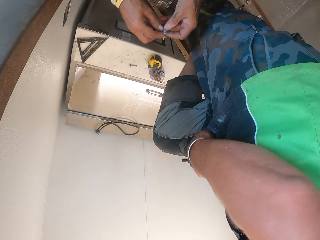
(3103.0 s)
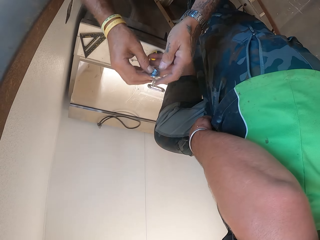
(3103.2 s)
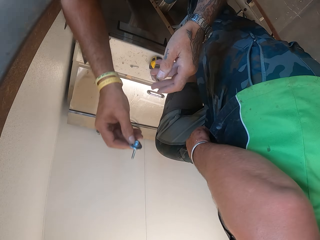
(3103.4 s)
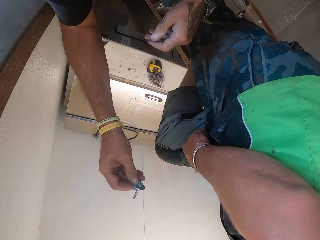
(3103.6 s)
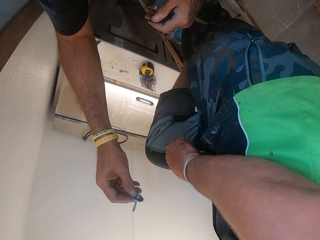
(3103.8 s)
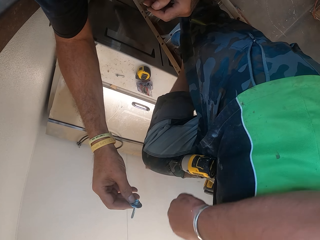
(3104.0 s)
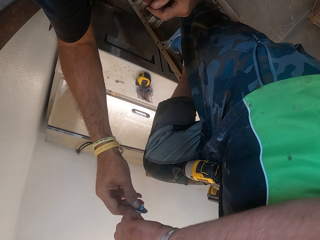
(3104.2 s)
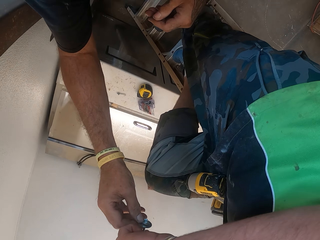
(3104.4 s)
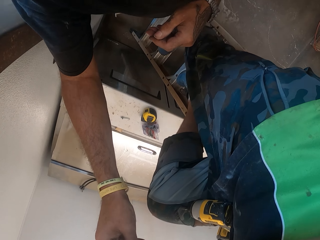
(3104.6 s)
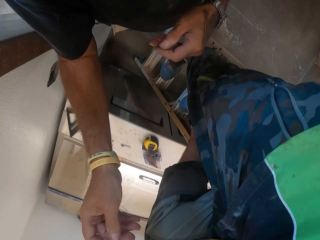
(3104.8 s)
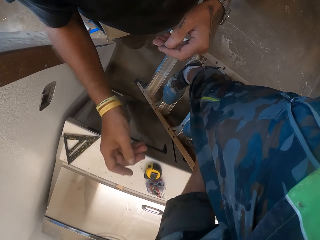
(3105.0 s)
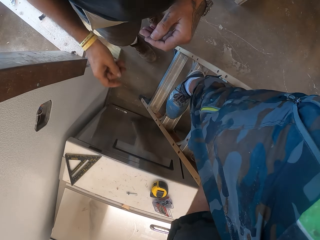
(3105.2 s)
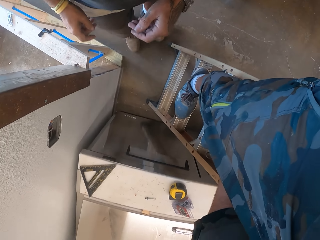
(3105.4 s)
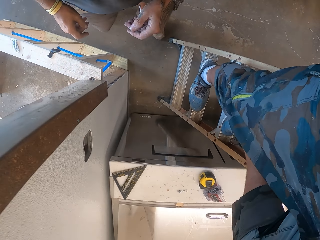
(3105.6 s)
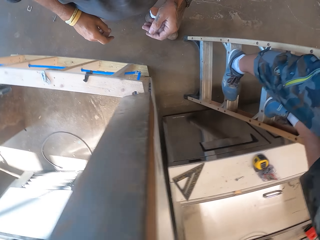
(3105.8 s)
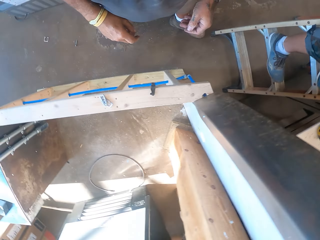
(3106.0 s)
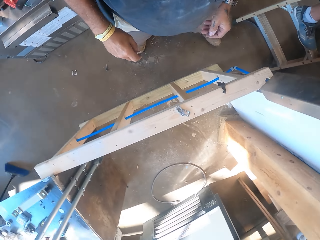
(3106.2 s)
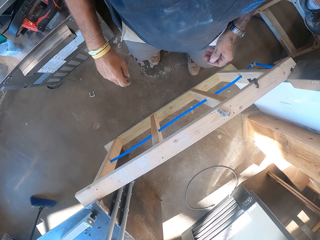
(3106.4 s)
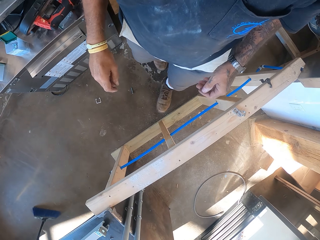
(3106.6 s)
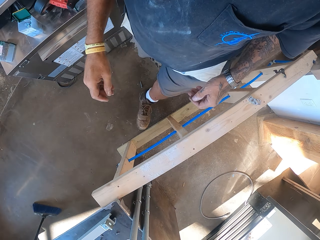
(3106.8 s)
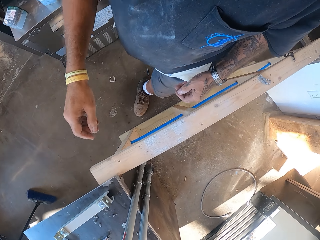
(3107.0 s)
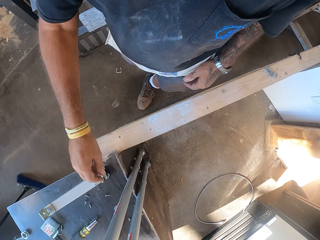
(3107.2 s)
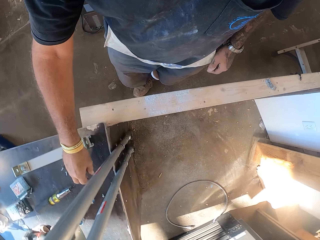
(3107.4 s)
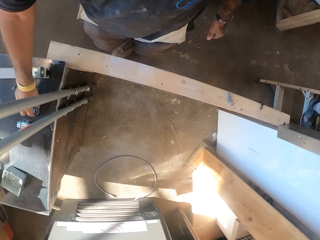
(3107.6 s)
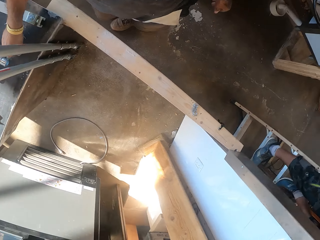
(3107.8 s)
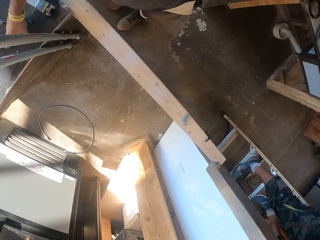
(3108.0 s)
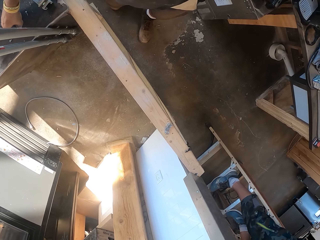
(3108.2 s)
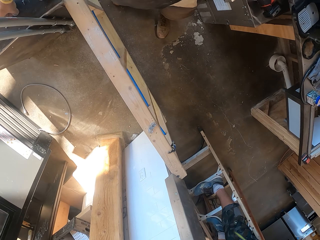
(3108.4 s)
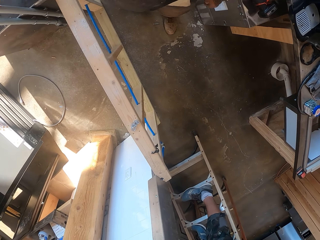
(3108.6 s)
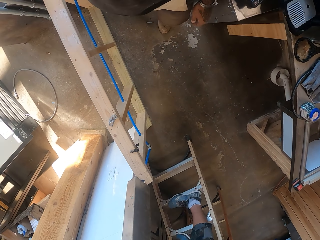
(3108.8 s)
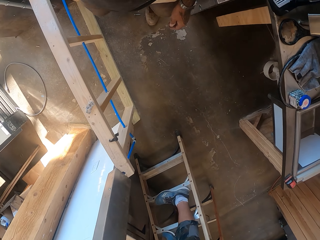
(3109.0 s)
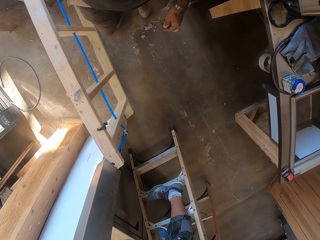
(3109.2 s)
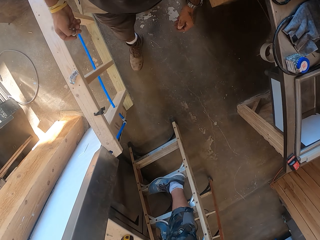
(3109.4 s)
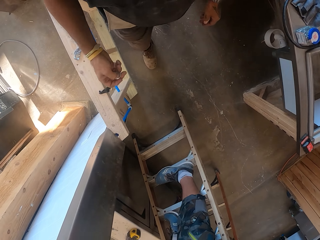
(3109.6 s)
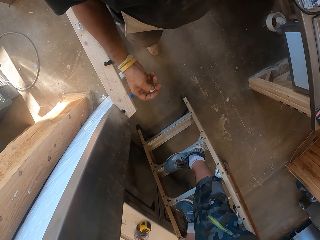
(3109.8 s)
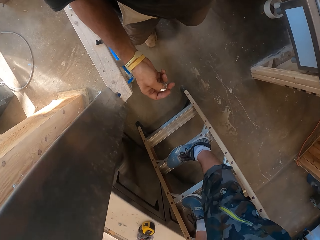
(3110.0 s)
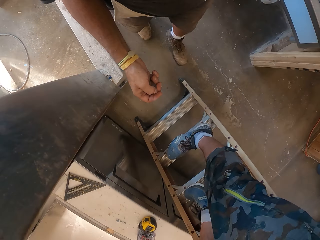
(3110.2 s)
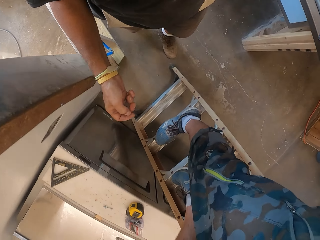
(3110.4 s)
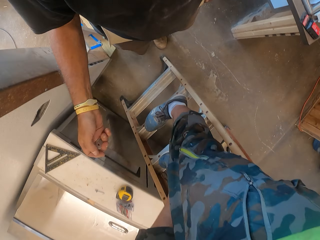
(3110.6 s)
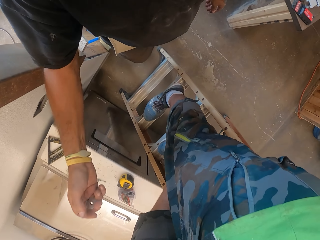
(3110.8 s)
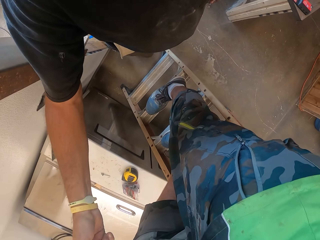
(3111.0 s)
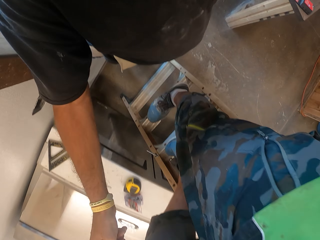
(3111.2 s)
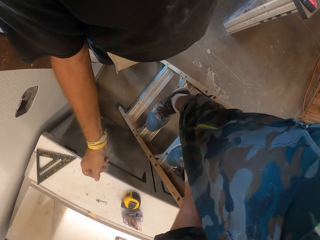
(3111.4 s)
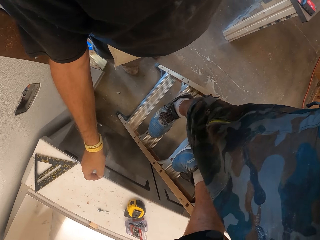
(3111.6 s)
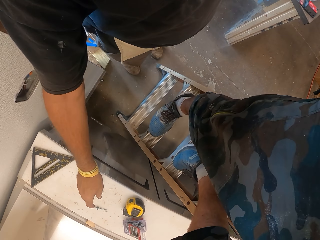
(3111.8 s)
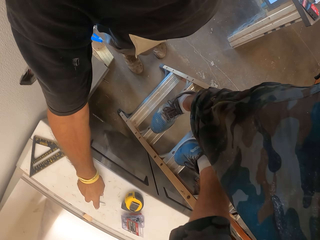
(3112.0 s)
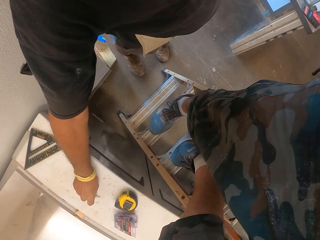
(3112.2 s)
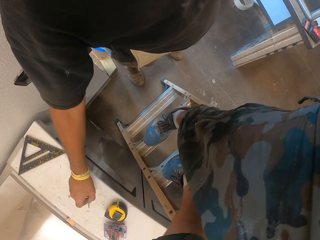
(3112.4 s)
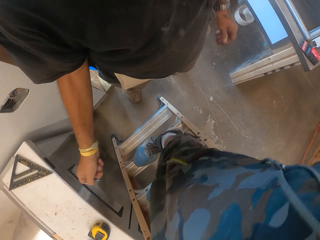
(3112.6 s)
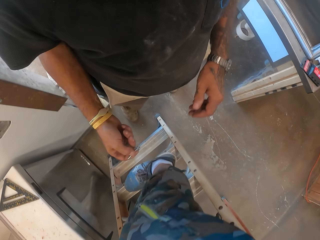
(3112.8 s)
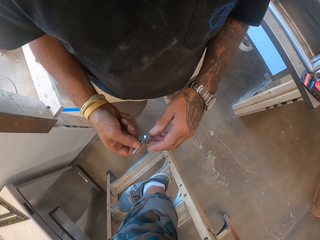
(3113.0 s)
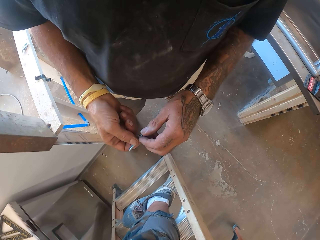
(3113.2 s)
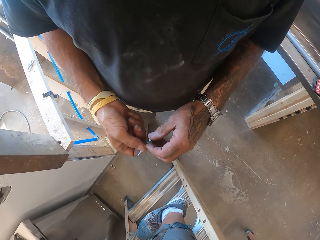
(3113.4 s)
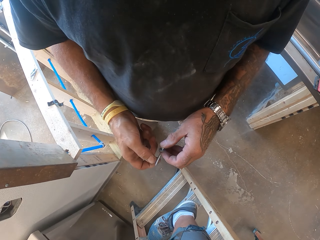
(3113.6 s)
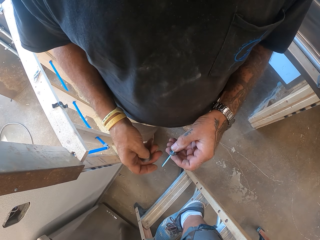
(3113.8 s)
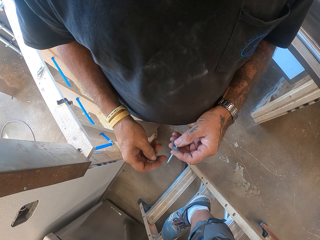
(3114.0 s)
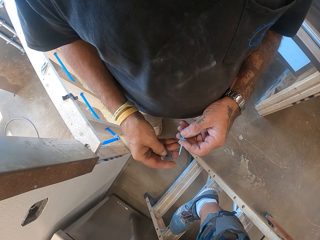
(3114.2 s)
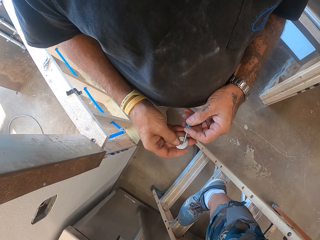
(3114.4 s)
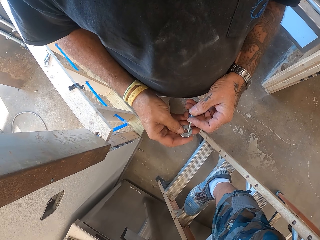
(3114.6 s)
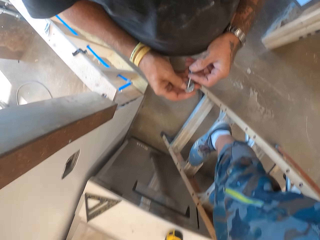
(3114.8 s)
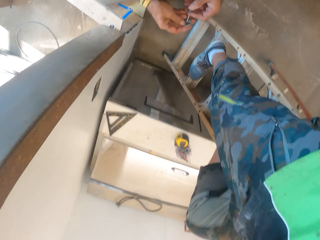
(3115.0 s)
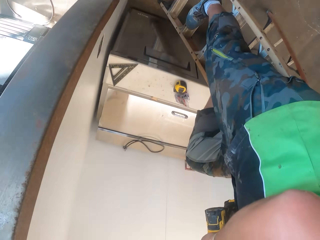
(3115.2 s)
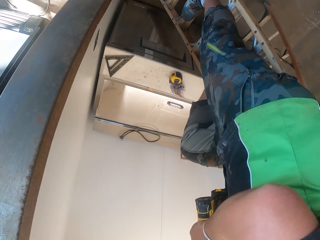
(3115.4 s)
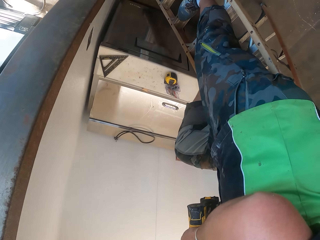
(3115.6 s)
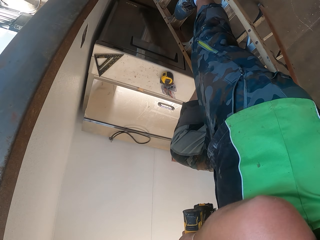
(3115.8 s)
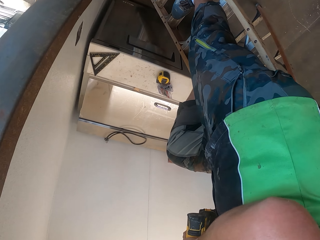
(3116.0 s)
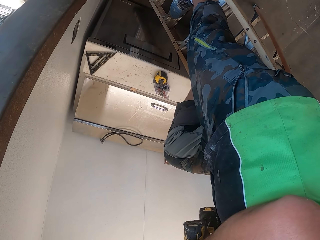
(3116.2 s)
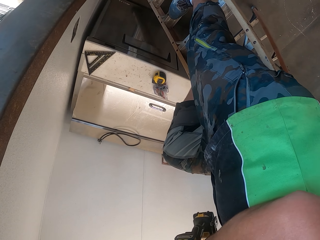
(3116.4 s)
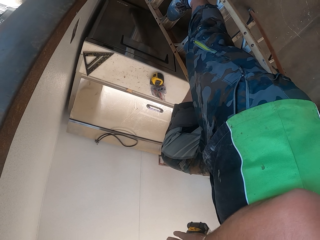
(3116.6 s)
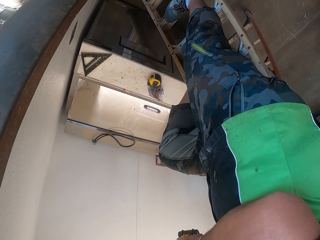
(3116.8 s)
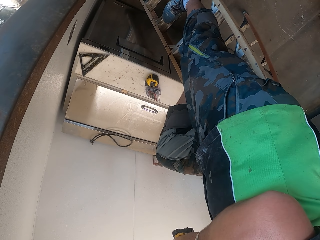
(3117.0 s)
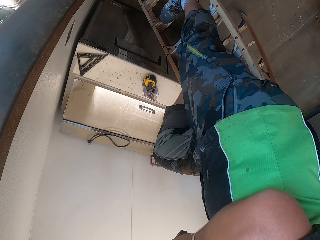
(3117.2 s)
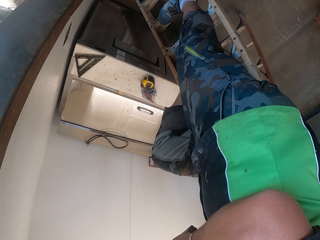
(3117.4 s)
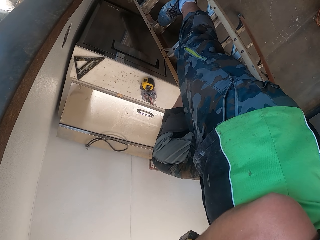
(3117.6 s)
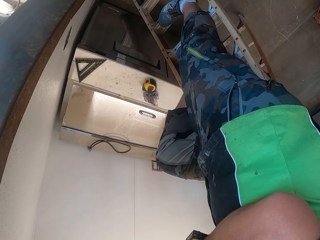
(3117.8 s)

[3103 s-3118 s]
The camera wearer gives a man a bolt. The man picks the bolt. The camera wearer turns around and walks in the garage or workshop. They pick up the bolt and drive a metal cap into the bolt.

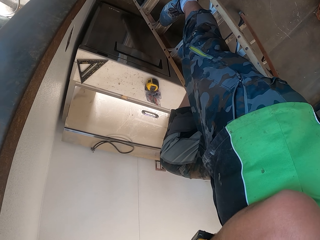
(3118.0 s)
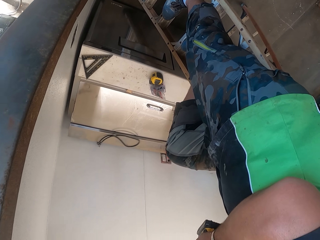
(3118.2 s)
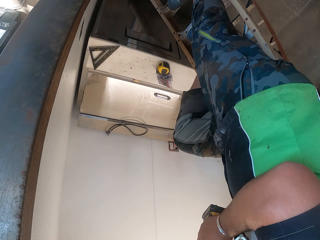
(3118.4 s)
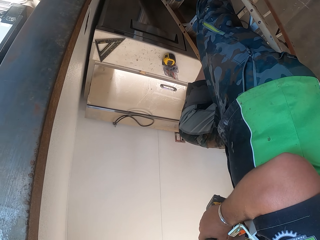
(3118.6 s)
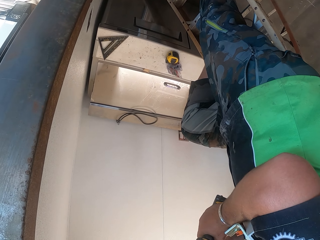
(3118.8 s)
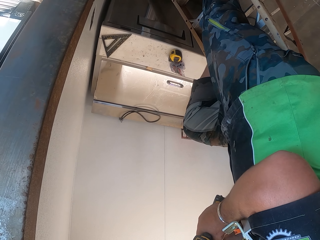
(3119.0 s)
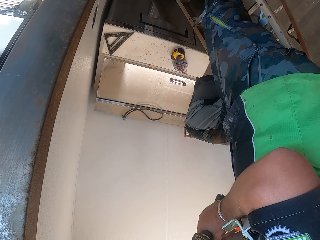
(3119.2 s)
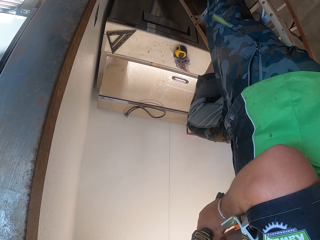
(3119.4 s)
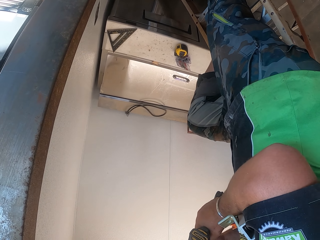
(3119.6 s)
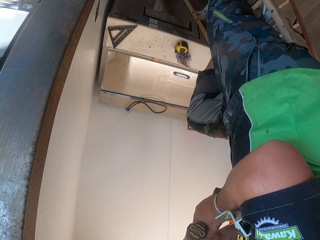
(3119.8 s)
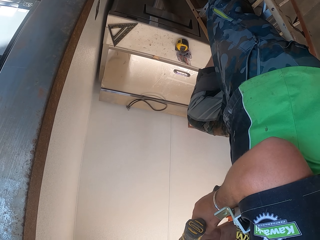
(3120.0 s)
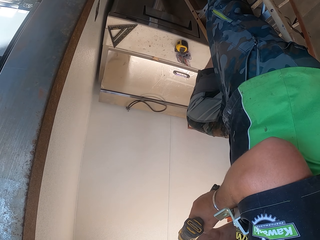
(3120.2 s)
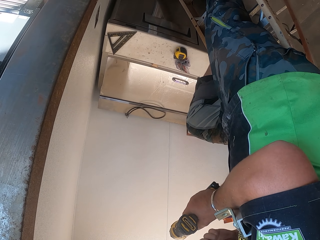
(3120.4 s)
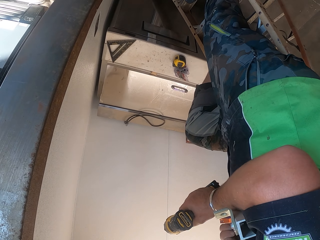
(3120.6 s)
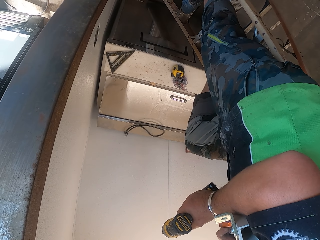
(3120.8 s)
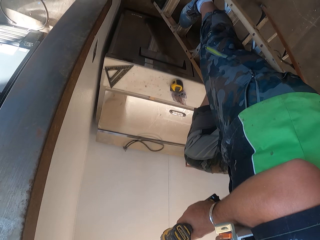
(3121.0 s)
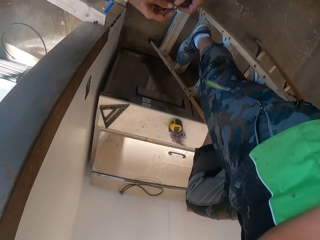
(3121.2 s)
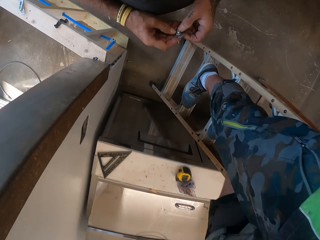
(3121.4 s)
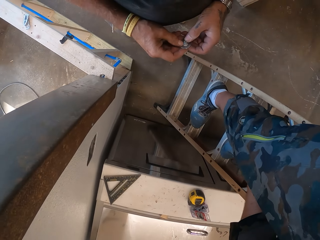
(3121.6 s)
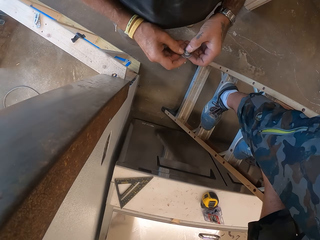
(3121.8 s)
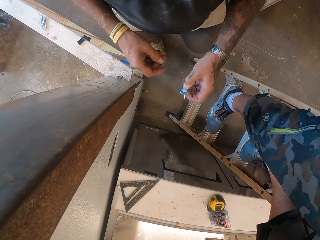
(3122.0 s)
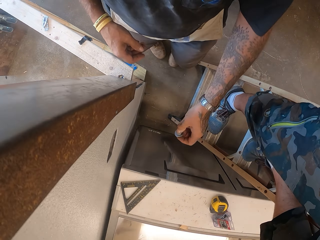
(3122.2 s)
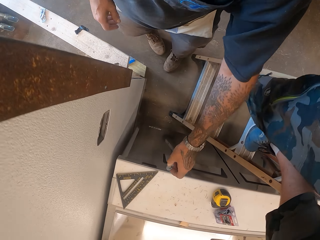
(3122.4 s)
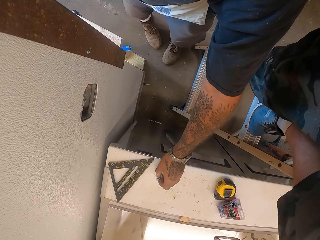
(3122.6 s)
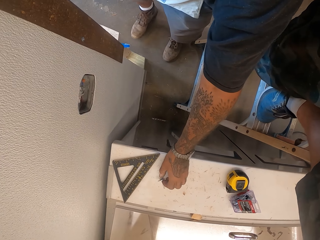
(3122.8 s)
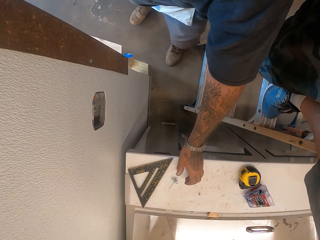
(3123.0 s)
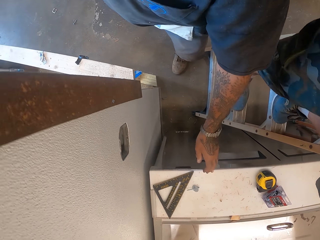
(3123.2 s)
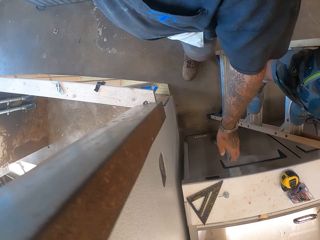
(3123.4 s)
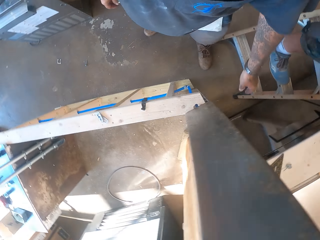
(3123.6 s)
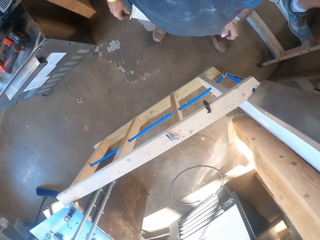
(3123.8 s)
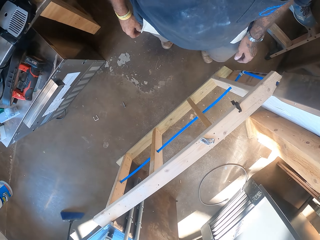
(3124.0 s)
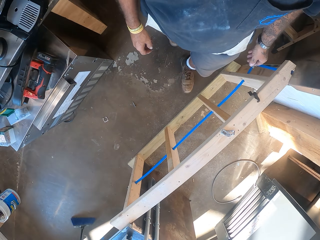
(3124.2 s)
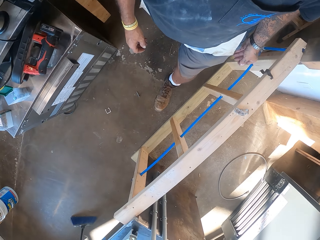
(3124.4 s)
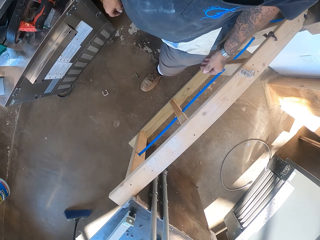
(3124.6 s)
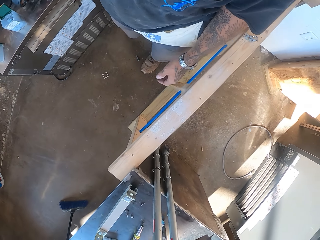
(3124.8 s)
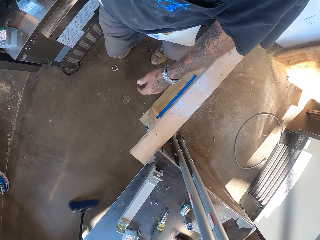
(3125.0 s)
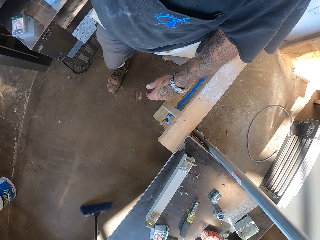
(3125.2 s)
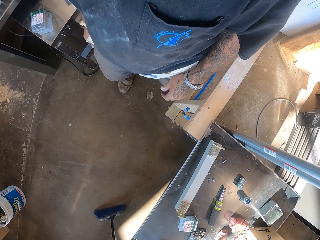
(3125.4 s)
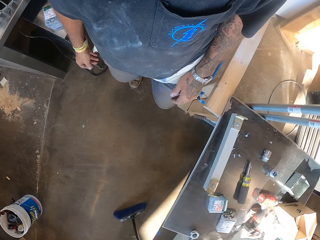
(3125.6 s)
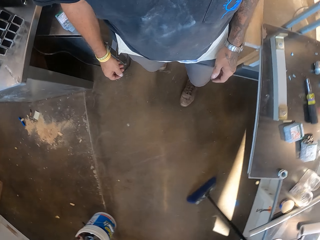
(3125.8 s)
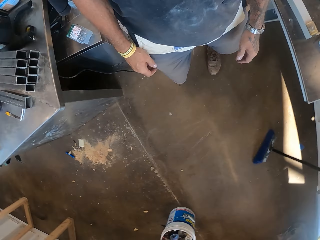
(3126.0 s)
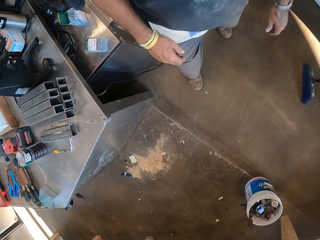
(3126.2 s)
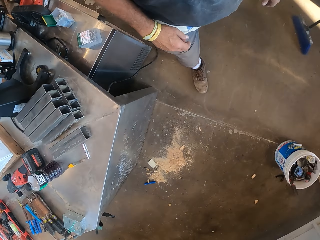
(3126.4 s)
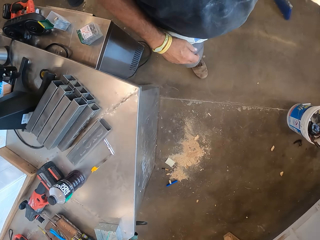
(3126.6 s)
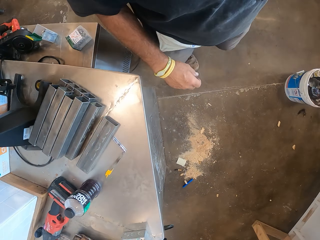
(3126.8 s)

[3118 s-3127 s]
The man fixes the bolt on the screwdriver. The camera wearer puts the bolt on the table and walks in the workshop.
